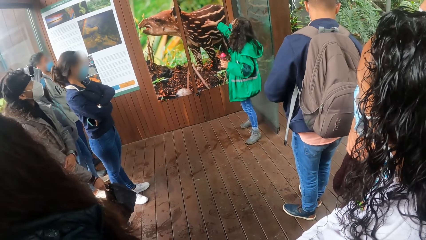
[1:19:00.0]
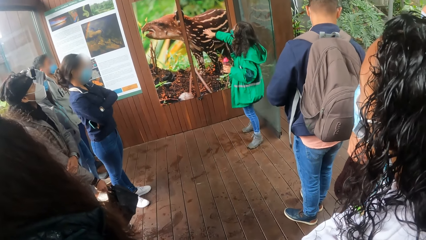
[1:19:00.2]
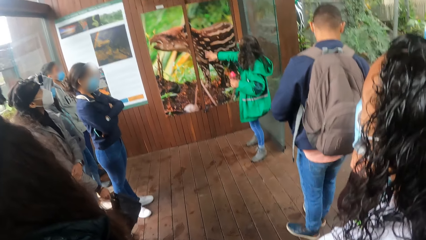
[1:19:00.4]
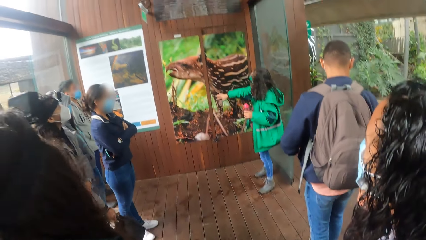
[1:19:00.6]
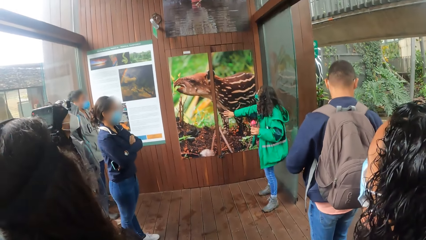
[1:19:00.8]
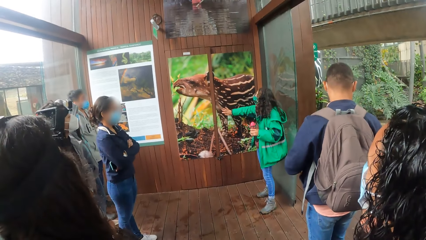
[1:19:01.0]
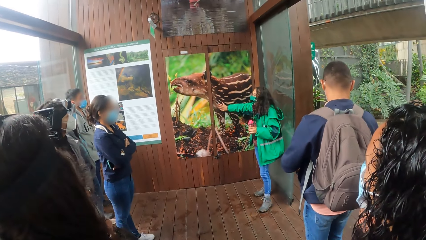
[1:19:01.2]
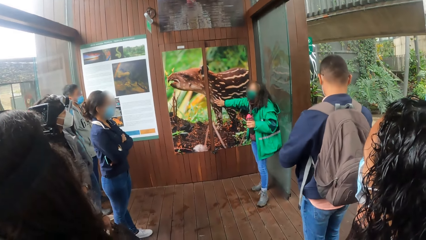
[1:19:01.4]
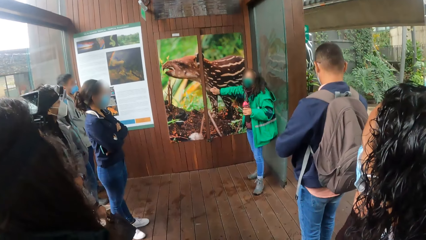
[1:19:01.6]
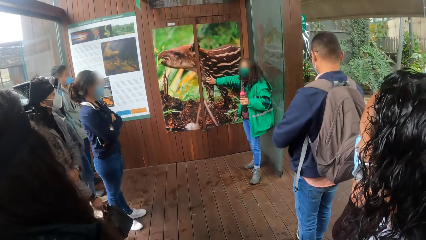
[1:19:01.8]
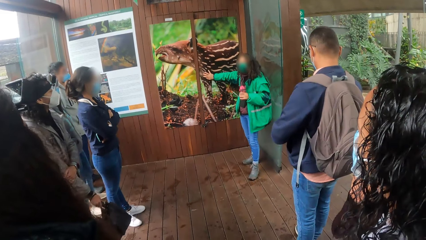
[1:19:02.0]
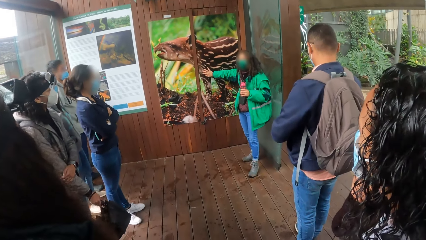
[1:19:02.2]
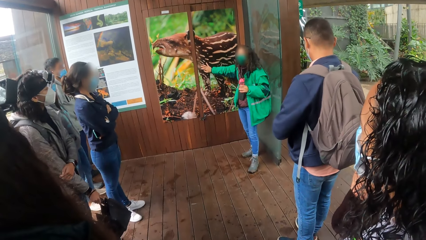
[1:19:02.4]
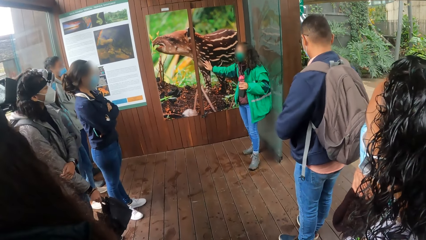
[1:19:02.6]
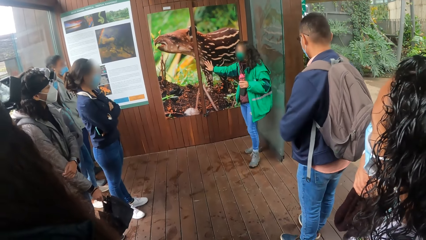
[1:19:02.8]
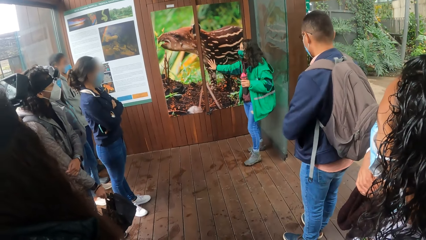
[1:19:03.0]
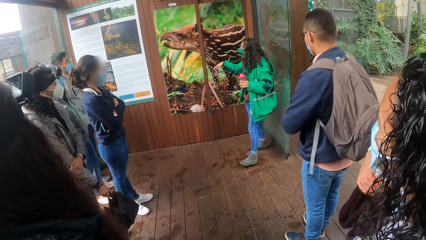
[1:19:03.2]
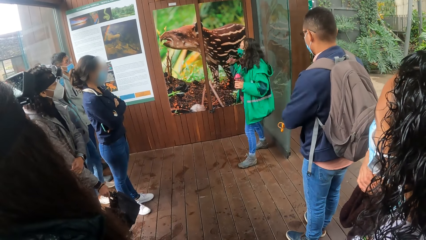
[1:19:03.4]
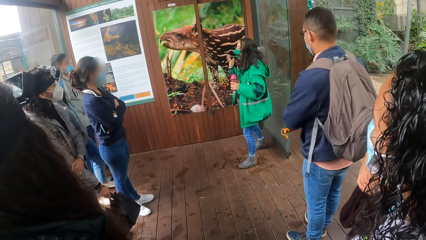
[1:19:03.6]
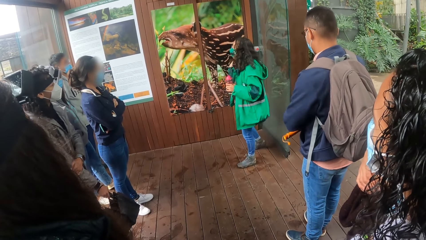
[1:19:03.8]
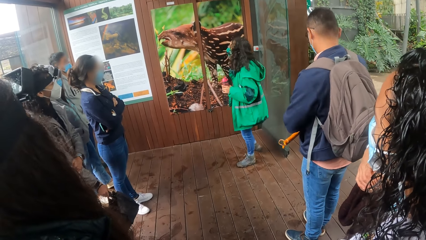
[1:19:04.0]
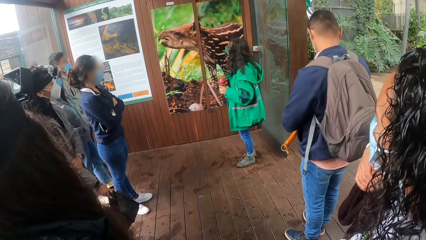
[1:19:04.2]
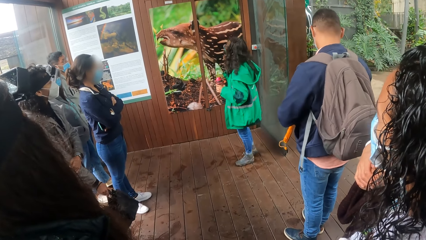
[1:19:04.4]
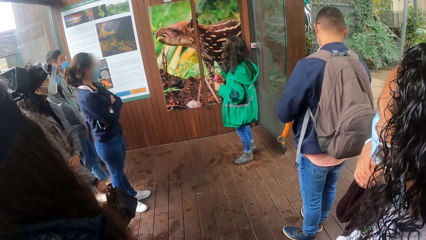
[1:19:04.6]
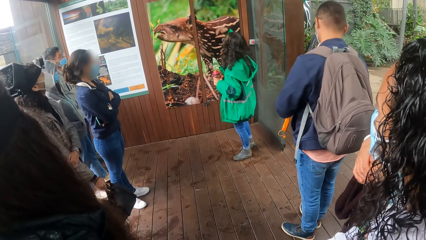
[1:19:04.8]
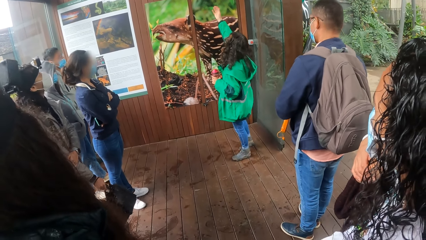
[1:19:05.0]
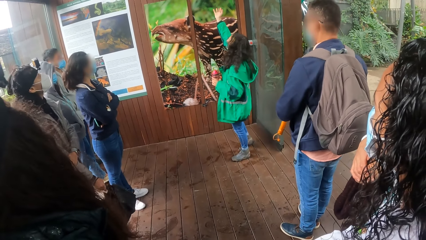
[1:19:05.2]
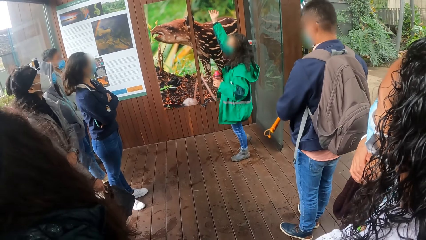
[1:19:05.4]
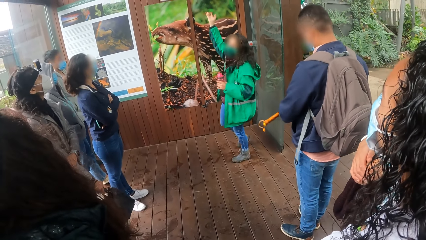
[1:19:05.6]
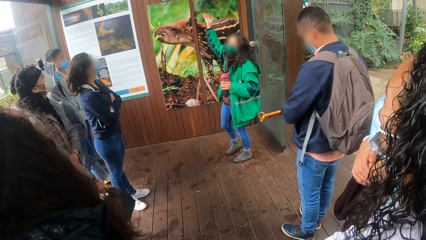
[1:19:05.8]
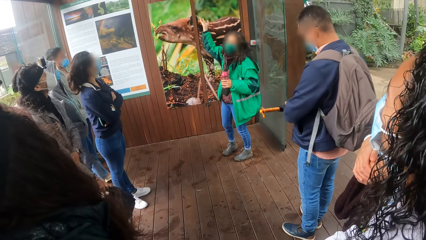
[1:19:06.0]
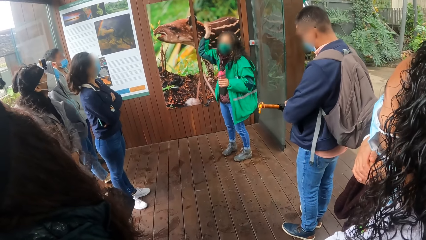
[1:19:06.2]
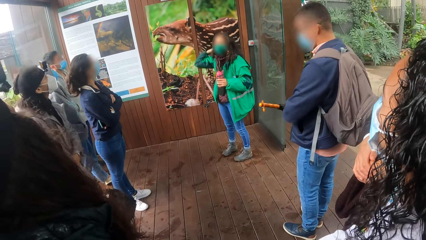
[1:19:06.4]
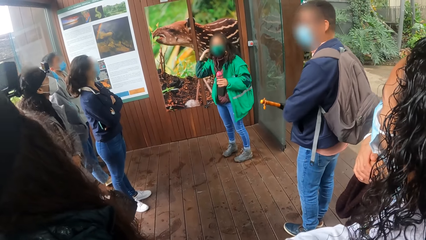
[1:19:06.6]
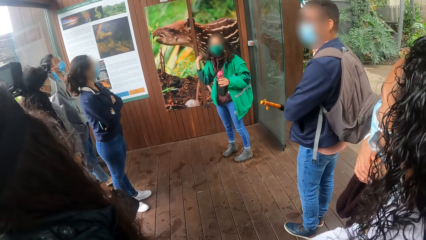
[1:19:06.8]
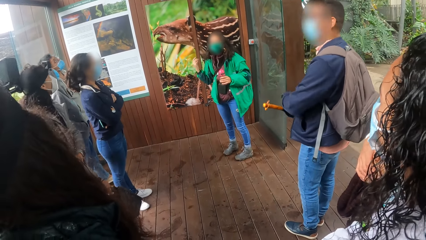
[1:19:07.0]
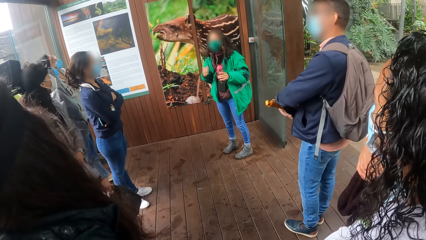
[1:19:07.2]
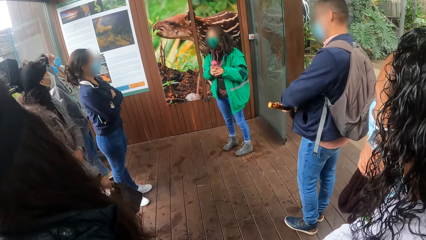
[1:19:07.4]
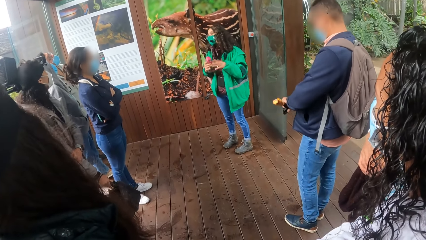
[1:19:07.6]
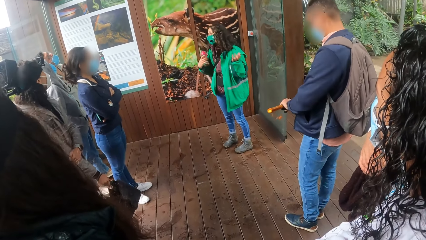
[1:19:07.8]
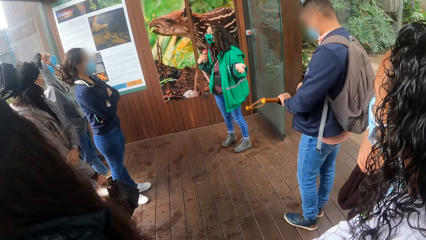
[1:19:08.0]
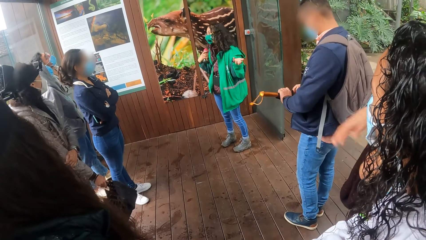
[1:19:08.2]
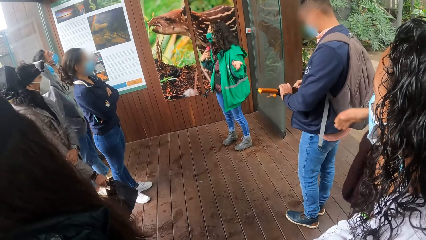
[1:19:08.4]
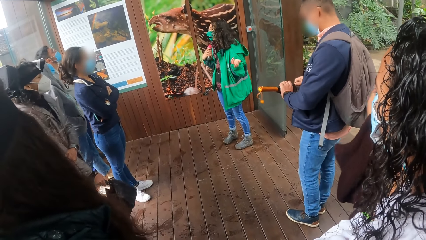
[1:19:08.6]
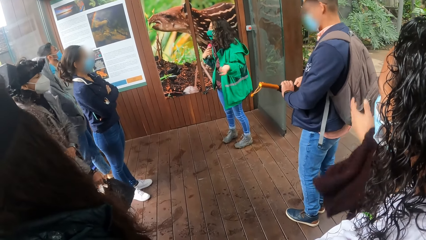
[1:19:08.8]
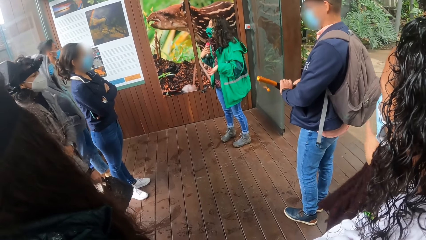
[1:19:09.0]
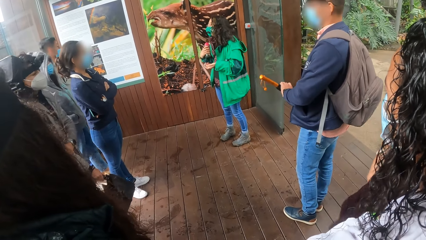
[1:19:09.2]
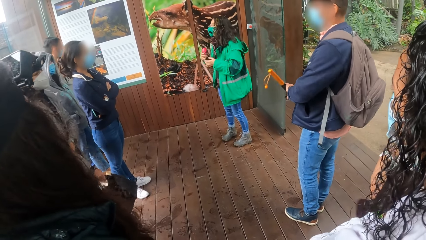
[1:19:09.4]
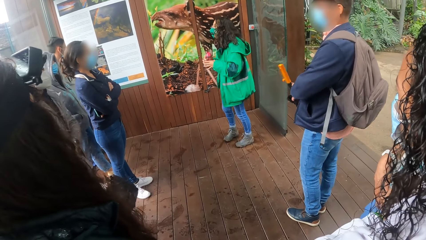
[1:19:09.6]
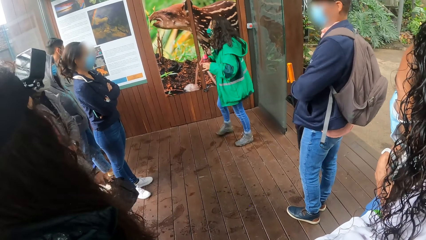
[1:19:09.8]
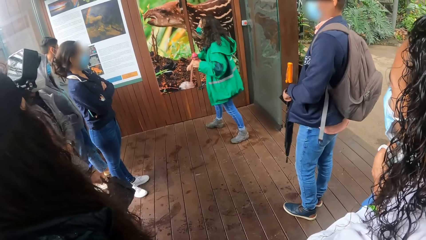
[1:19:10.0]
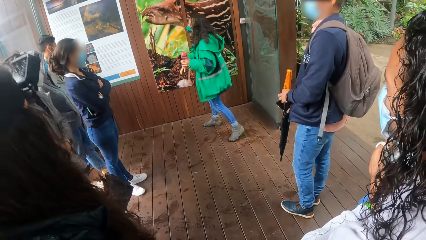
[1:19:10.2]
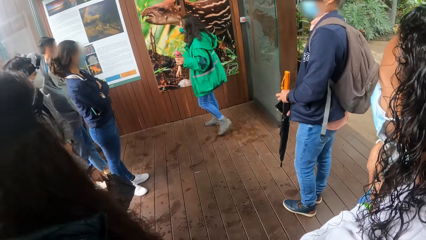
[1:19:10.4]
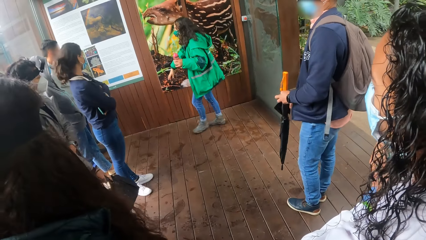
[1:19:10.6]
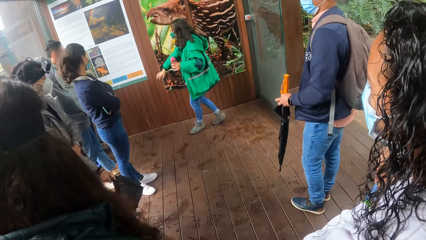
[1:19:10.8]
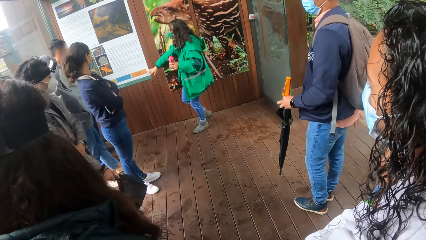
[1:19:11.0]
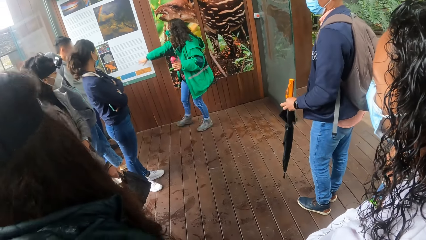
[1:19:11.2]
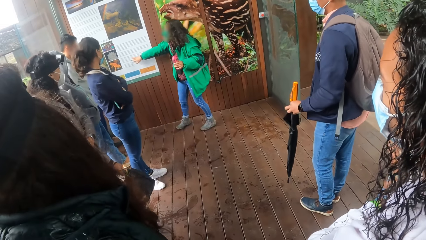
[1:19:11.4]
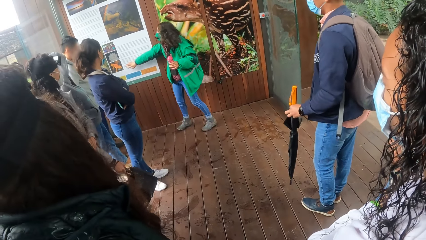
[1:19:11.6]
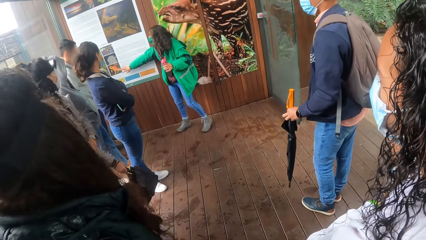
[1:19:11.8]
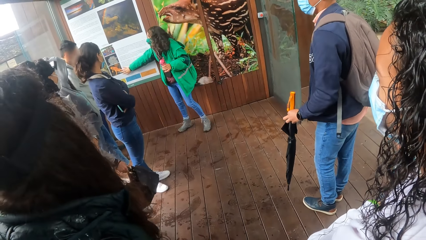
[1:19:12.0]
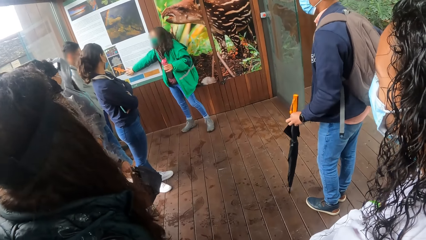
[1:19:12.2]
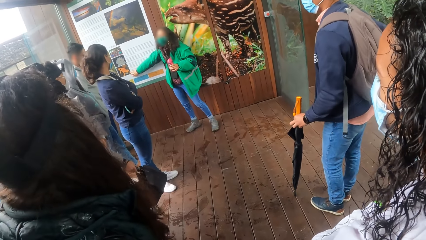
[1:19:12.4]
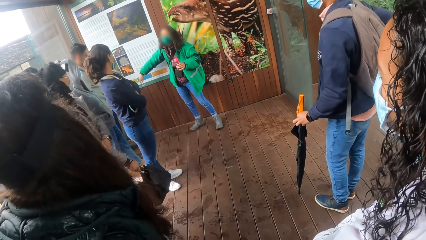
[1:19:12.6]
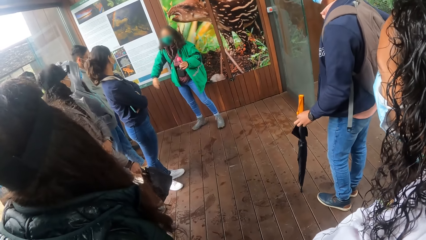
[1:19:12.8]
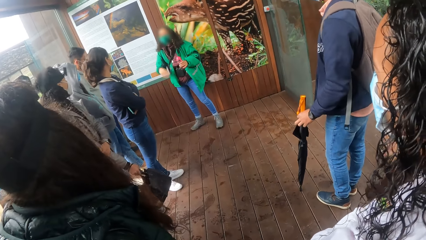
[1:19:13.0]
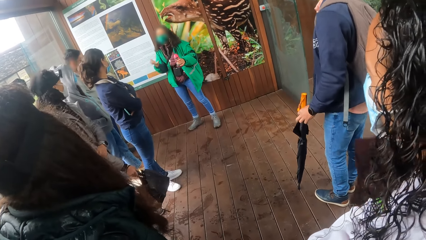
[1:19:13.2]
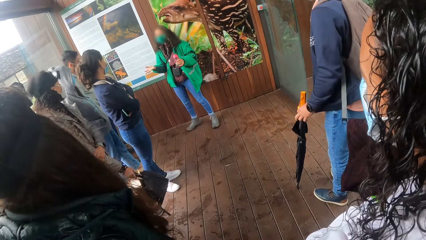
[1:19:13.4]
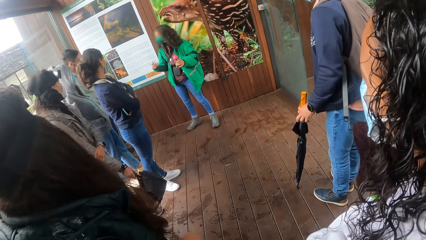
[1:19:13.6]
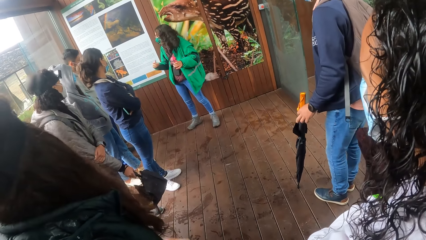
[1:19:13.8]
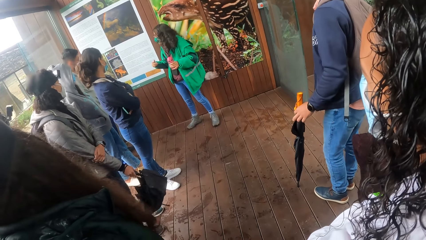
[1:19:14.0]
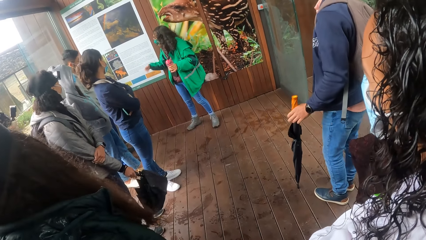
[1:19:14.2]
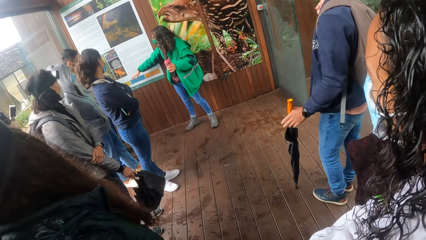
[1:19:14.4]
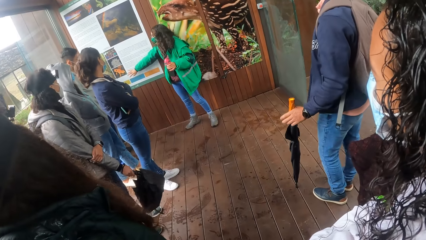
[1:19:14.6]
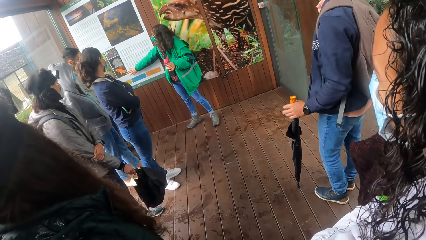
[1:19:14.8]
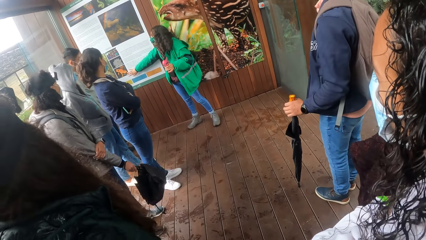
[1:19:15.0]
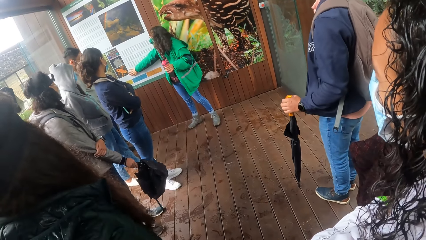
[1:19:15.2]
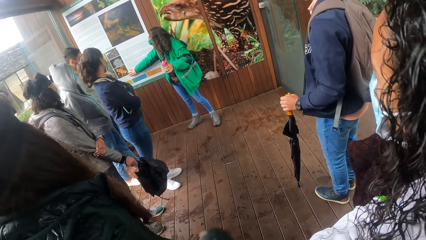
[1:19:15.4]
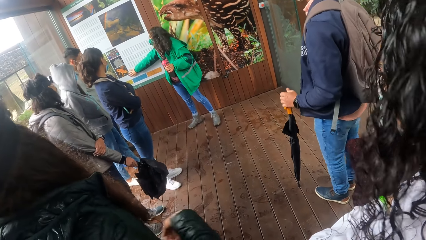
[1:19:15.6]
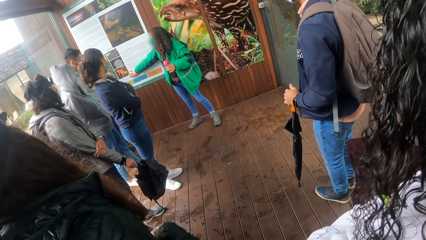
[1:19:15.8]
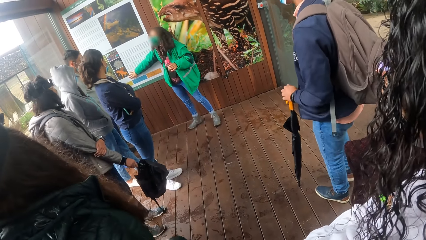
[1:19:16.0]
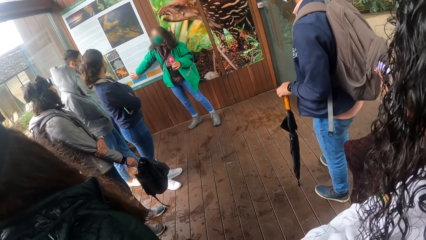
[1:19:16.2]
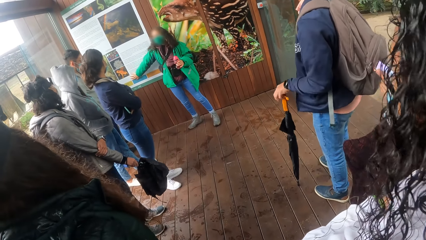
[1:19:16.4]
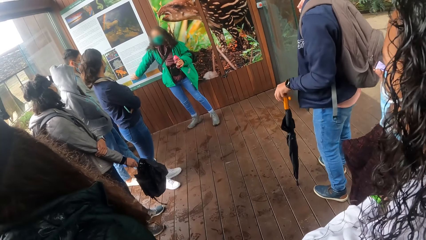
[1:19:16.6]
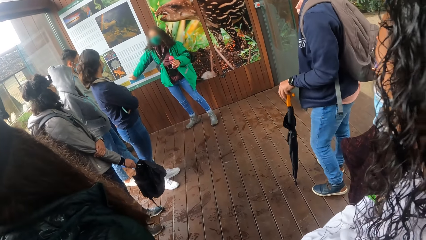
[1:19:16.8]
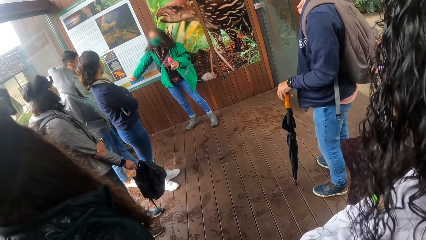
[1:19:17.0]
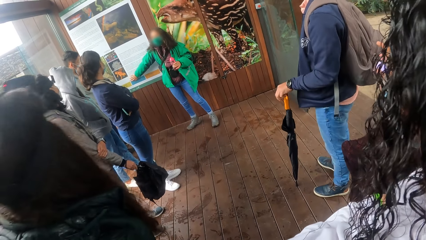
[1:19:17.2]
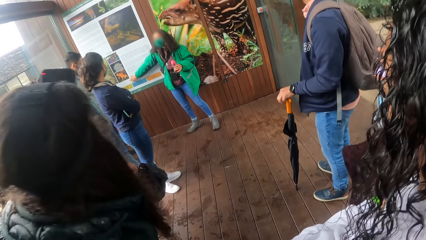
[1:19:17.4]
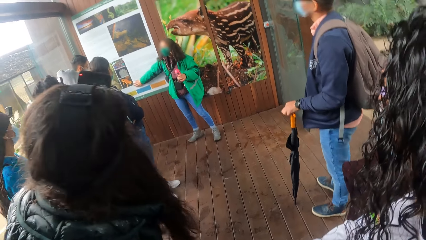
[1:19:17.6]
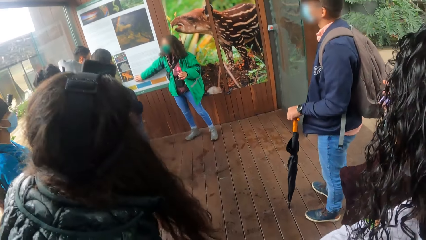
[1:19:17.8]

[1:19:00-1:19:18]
The woman demonstrates with a picture on the wall to the camera wearer and others in the park with her right hand. The woman passes the bottle from her left hand to her right hand. The woman interacts with the camera wearer and others in the park. The woman demonstrates with the picture on the wall to the camera wearer and others in the park with her right hand.
